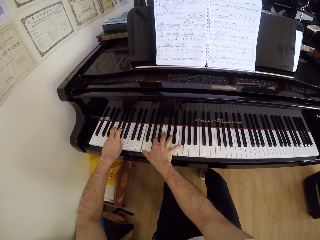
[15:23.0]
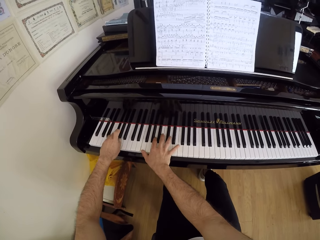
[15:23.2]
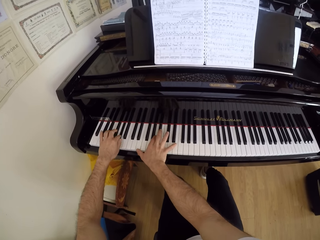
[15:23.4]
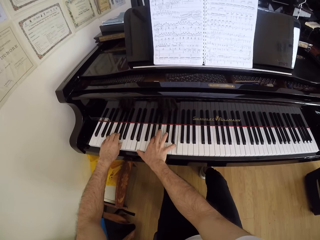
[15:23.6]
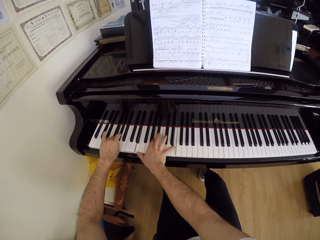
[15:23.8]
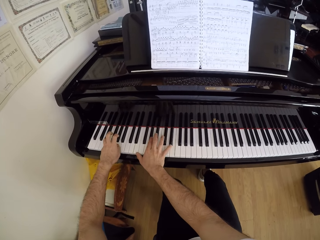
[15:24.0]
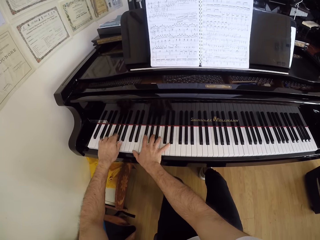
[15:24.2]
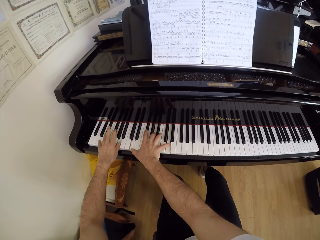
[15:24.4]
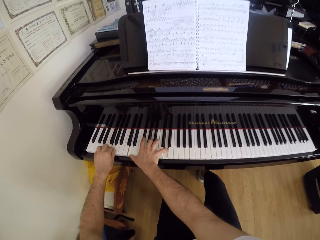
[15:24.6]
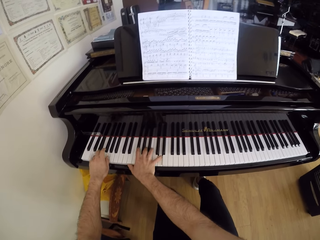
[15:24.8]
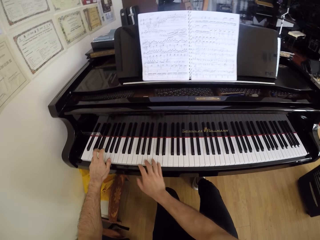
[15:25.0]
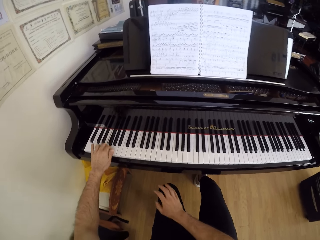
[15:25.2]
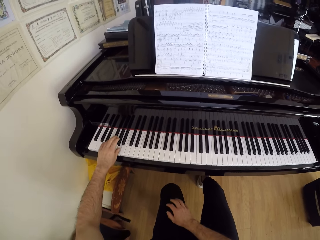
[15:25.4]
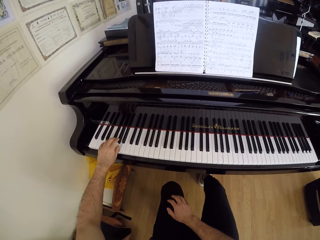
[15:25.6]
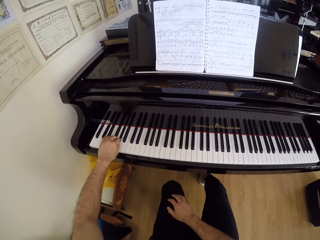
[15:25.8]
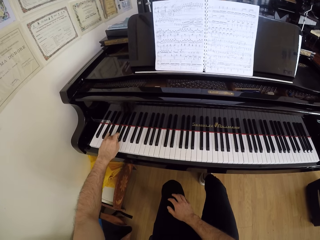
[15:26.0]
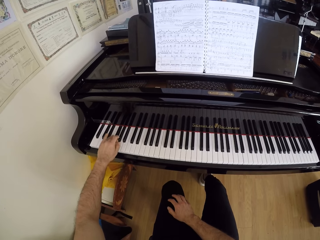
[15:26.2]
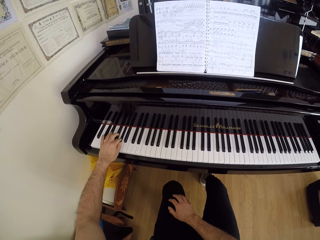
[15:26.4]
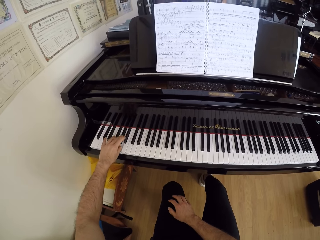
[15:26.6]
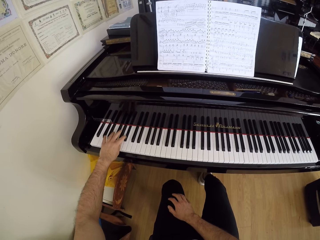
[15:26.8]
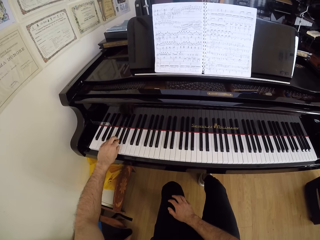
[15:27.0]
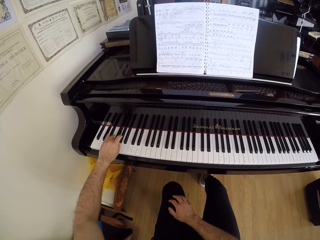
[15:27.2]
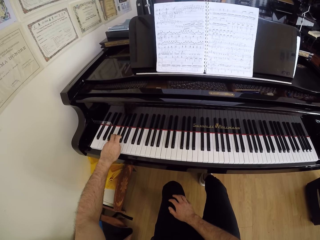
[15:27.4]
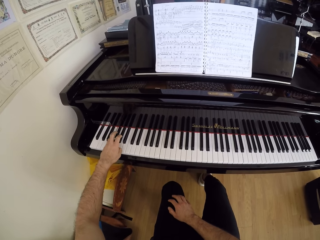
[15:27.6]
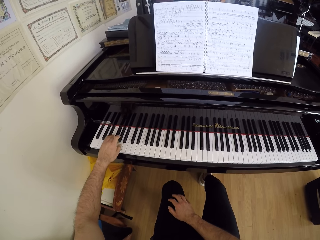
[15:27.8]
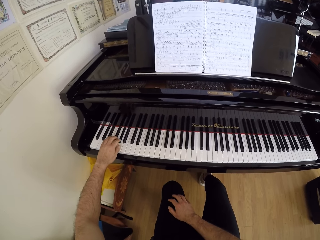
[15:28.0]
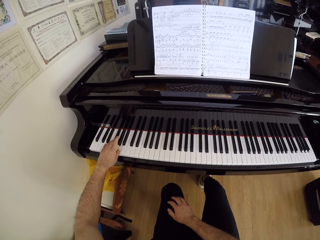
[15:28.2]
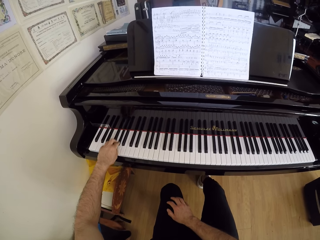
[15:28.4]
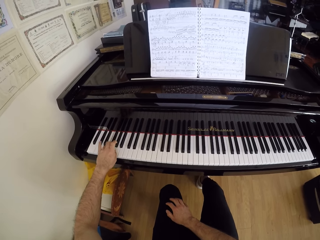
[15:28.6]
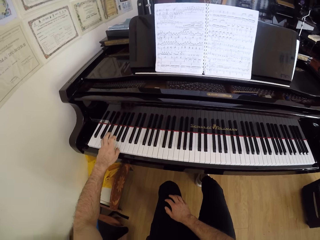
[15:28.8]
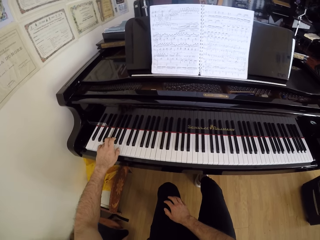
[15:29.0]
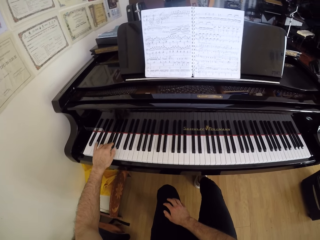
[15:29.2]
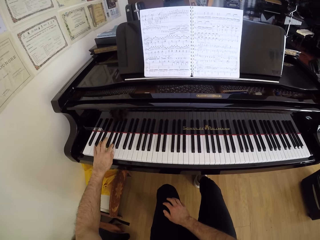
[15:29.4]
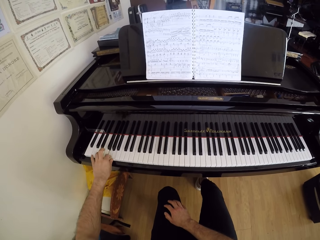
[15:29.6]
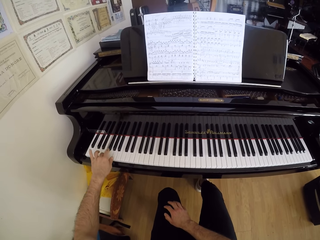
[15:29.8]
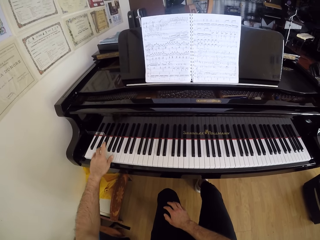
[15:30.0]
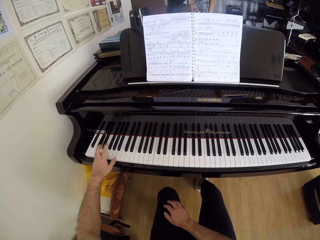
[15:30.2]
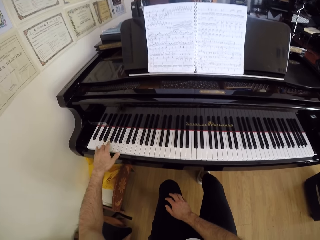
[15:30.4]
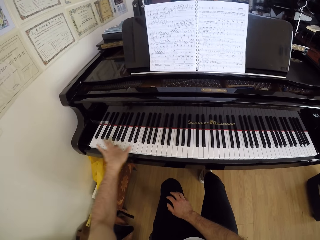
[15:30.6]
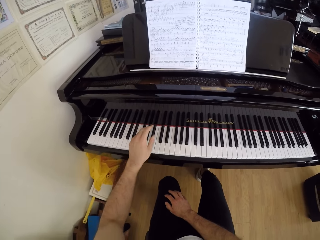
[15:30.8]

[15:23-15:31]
The camera wearer plays the piano with his left hand.

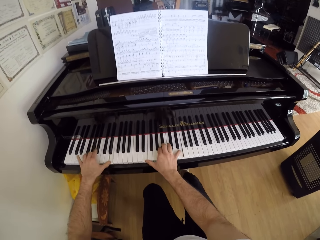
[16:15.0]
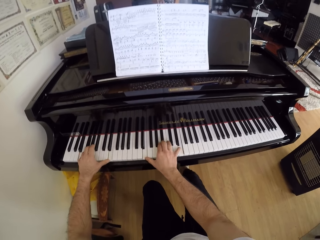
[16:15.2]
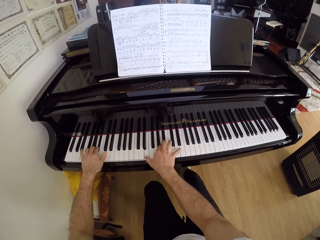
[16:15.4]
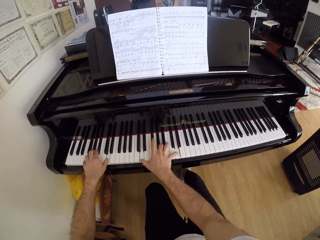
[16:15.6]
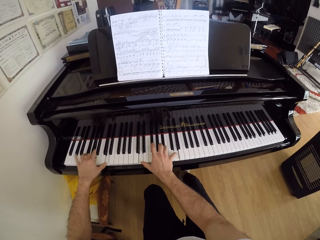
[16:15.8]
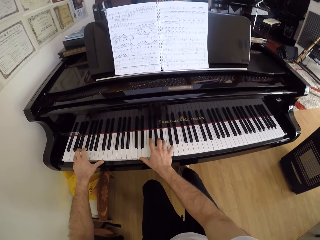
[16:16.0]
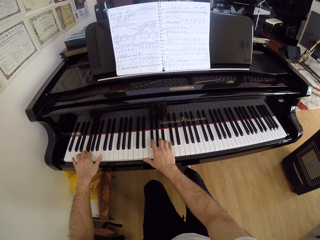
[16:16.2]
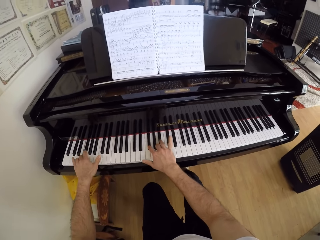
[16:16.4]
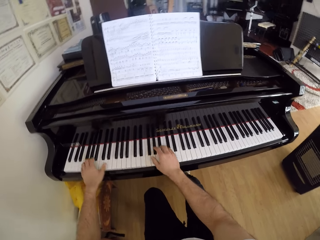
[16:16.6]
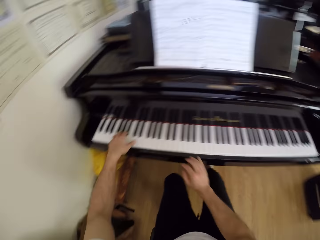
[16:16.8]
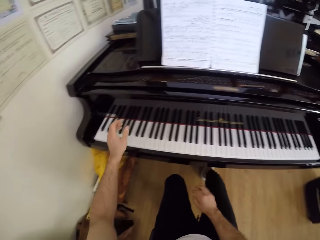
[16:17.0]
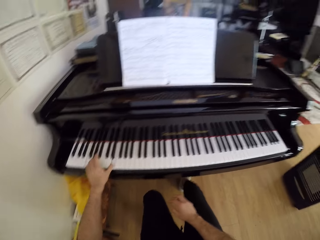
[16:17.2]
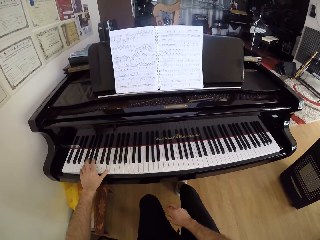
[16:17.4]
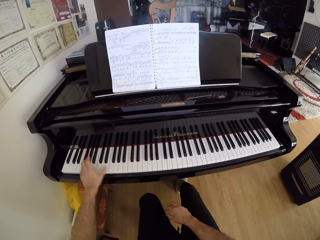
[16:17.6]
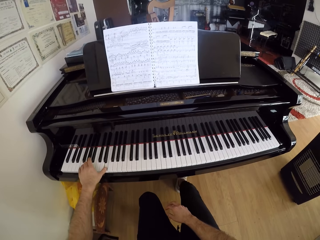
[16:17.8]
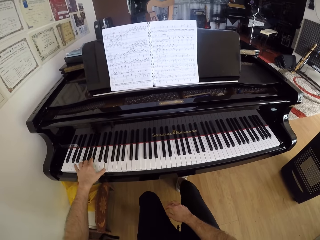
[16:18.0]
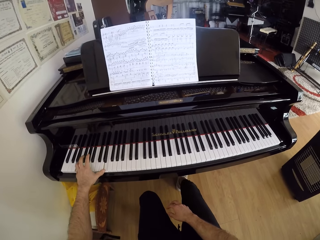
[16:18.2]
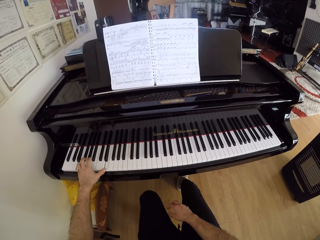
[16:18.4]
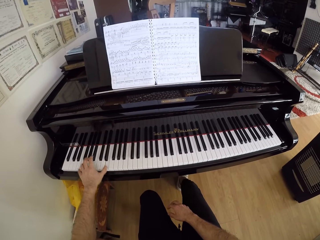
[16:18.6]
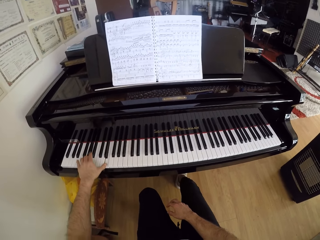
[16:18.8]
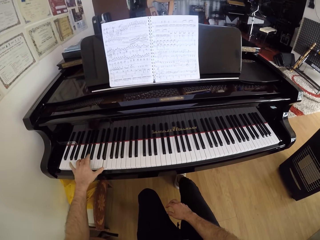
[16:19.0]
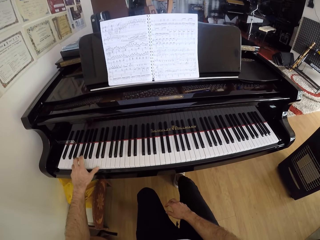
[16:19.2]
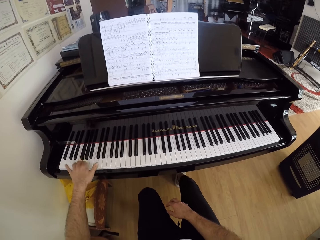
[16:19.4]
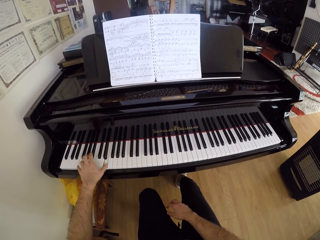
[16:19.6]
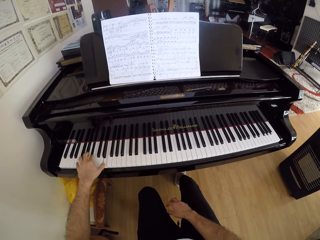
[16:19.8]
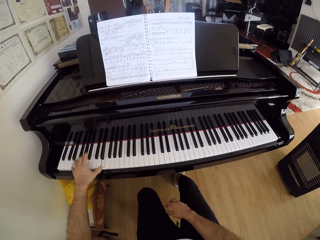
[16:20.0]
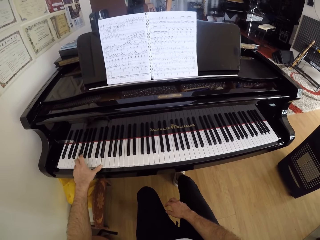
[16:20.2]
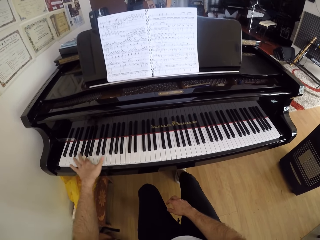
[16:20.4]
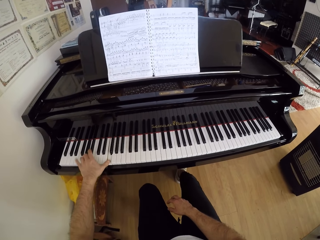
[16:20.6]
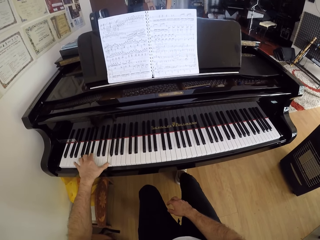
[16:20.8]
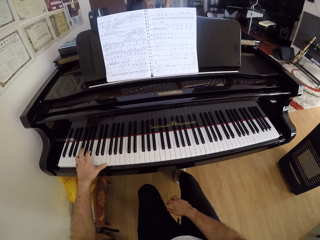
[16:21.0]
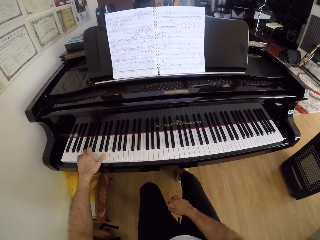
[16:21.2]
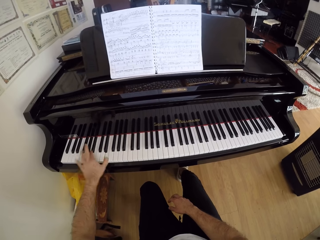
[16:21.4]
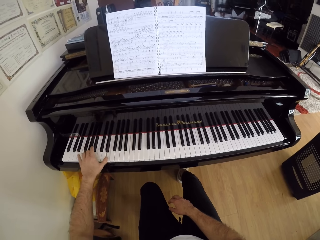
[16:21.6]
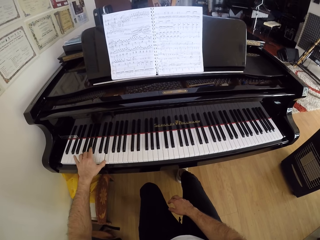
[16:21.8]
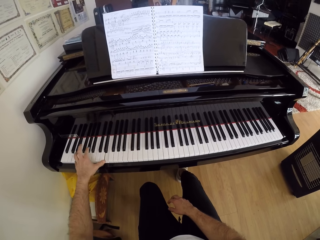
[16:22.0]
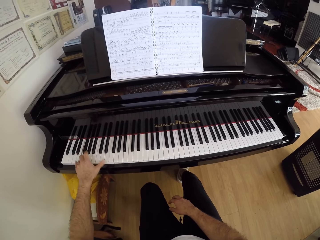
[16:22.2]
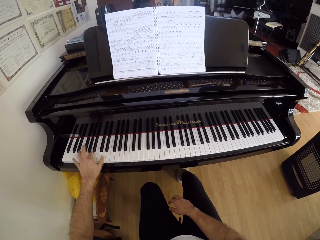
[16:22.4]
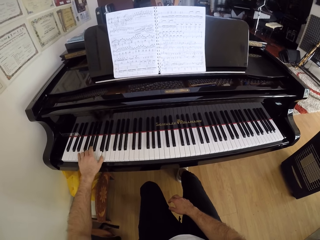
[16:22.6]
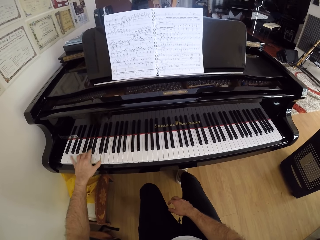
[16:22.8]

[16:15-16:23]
The camera wearer plays the piano with his left hand.

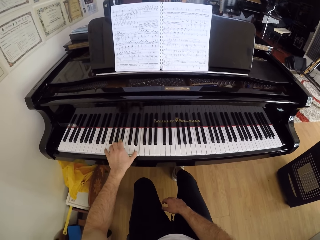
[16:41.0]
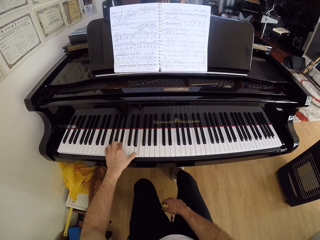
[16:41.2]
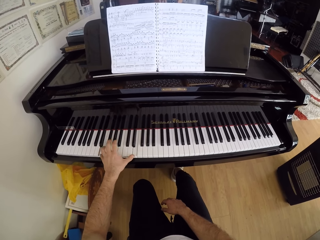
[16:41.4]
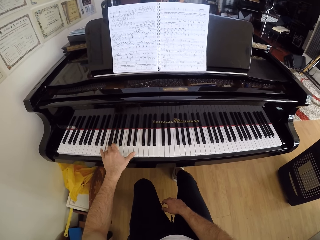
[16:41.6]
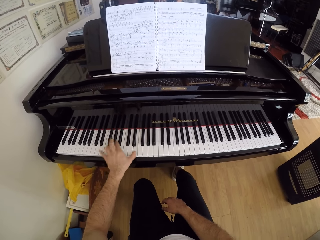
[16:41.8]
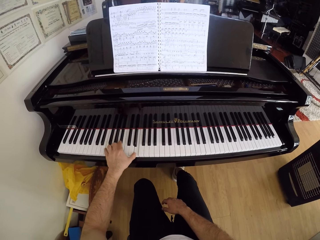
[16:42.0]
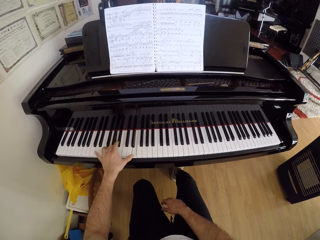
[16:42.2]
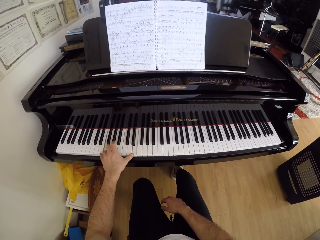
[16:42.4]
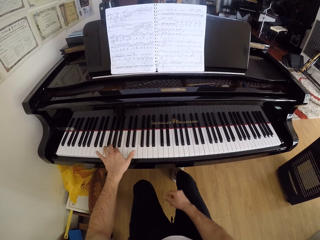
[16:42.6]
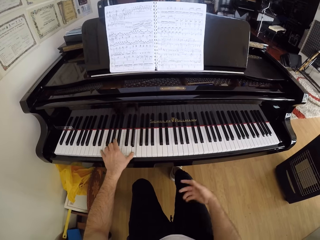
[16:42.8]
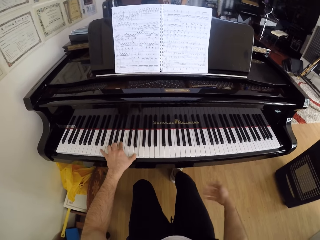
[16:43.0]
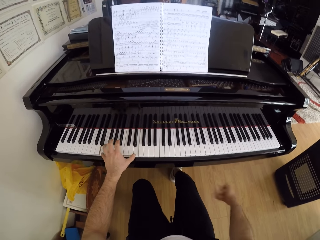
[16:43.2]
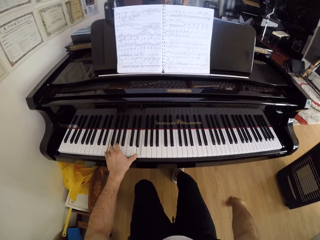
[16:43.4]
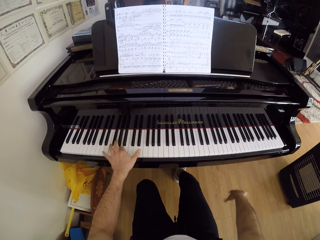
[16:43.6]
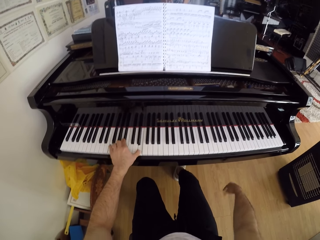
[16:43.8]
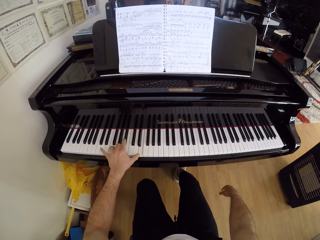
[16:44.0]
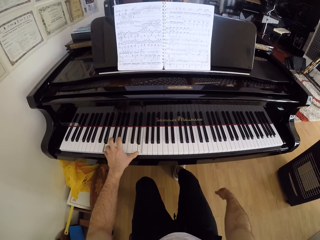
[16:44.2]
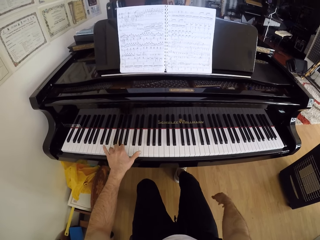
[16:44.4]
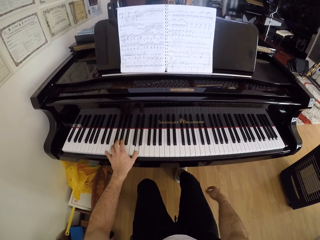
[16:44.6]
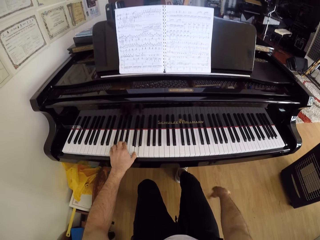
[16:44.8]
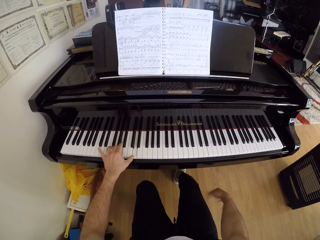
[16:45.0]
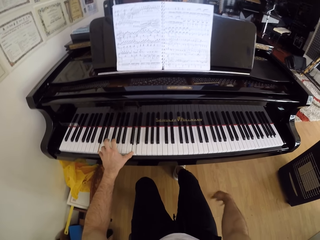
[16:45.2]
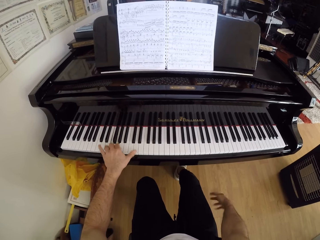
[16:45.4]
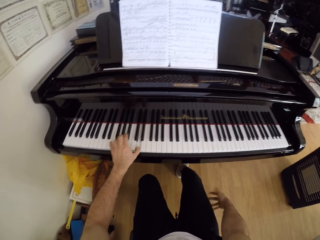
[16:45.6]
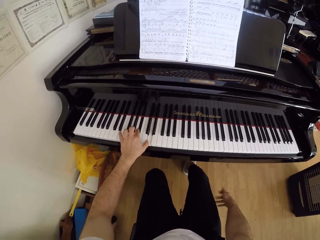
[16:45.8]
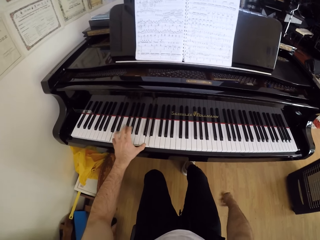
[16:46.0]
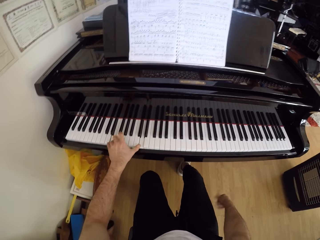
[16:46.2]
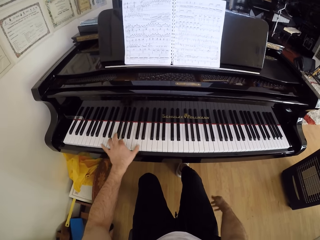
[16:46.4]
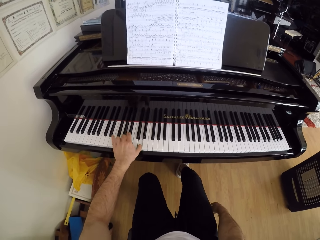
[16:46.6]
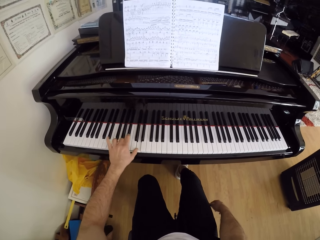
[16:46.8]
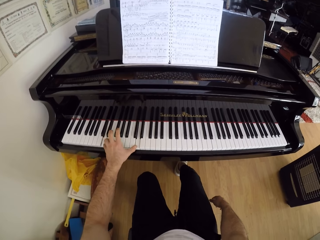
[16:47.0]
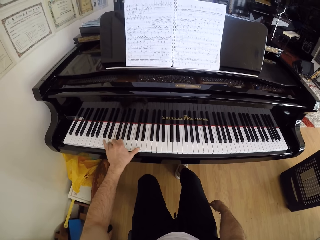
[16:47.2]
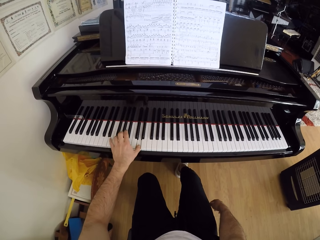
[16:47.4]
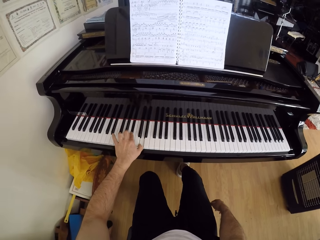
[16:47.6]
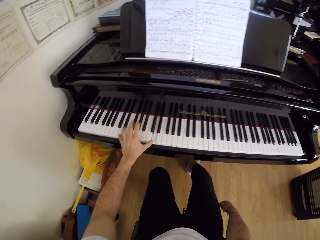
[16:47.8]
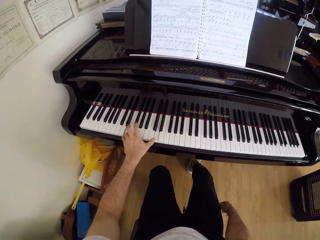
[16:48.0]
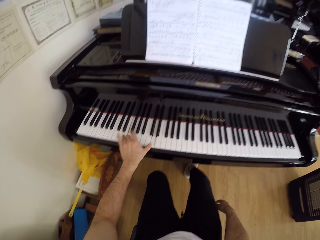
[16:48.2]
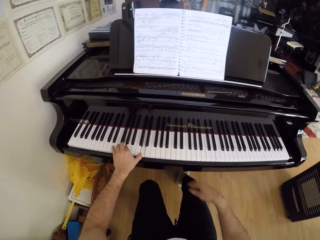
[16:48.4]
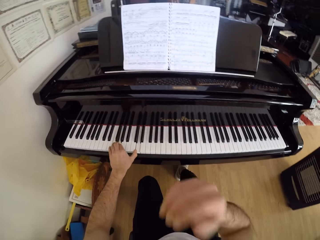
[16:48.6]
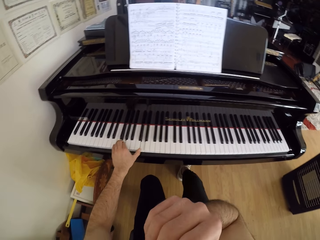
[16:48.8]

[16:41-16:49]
The camera wearer wiggles his right hand.
